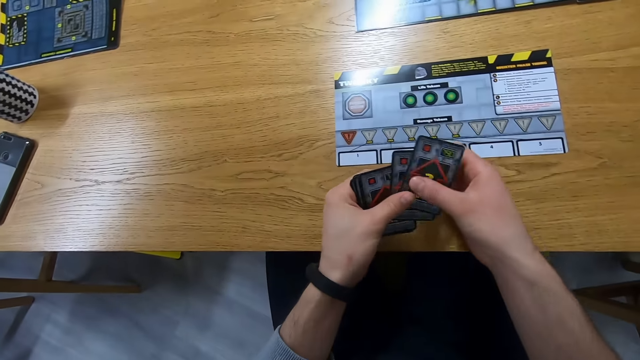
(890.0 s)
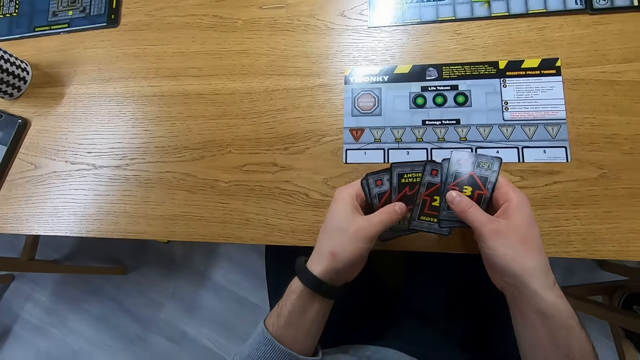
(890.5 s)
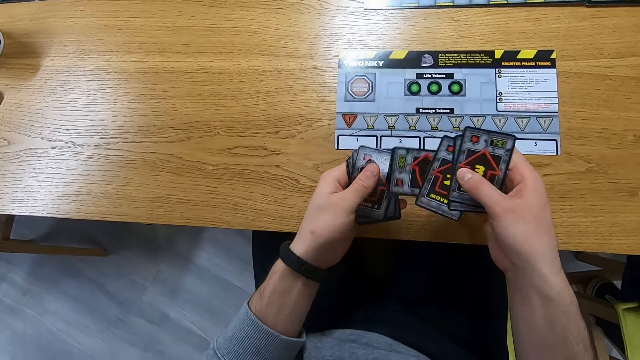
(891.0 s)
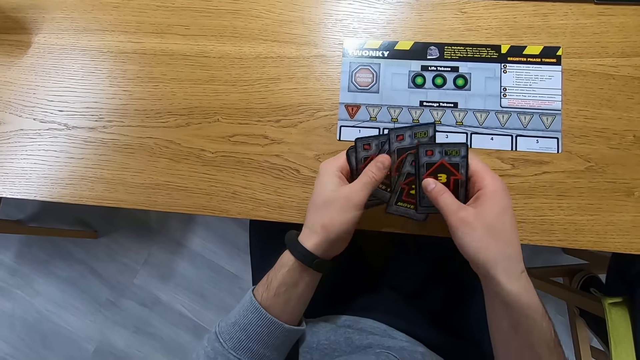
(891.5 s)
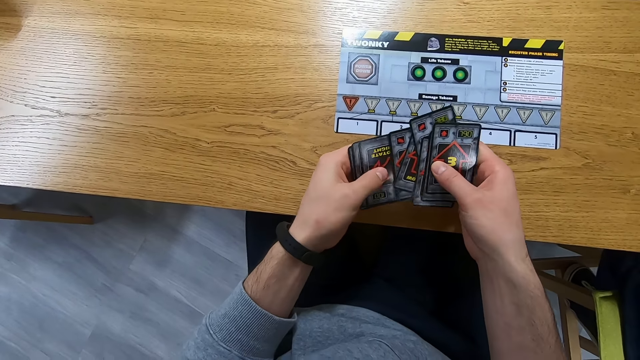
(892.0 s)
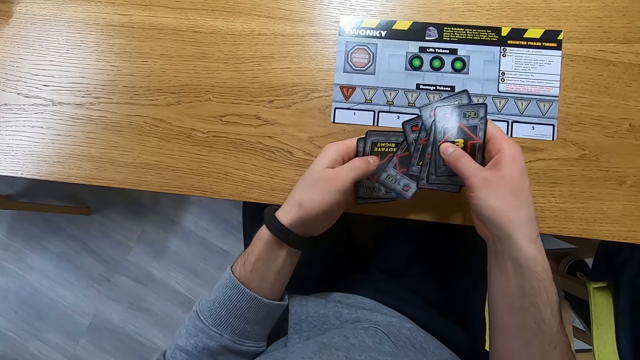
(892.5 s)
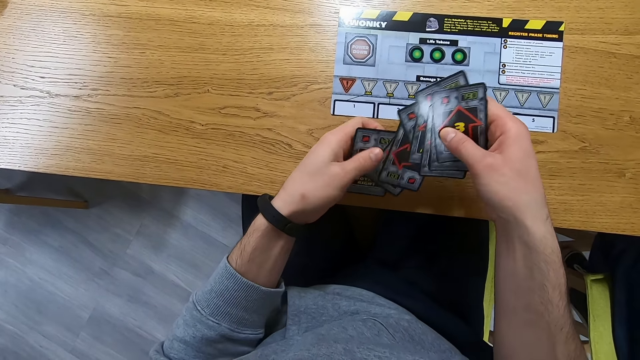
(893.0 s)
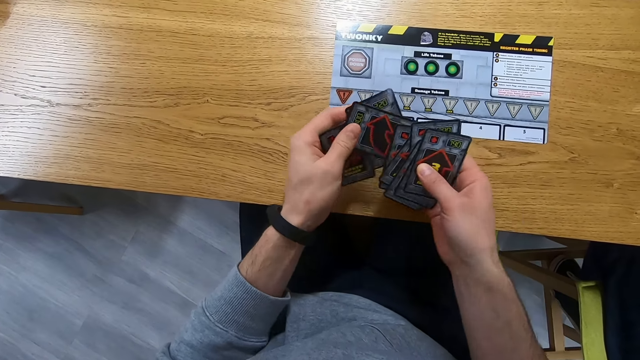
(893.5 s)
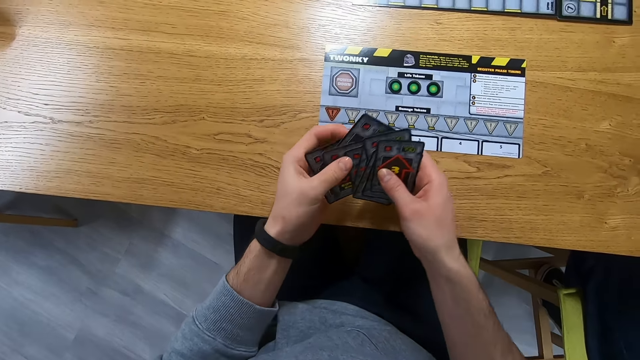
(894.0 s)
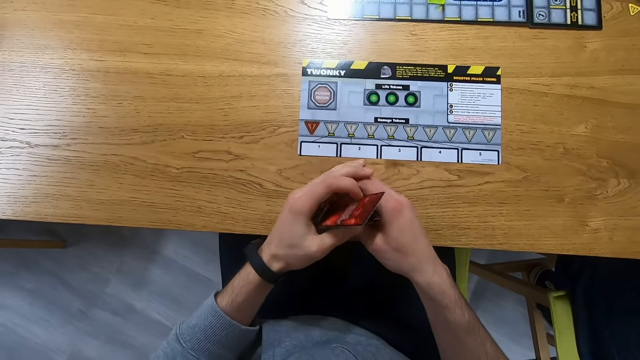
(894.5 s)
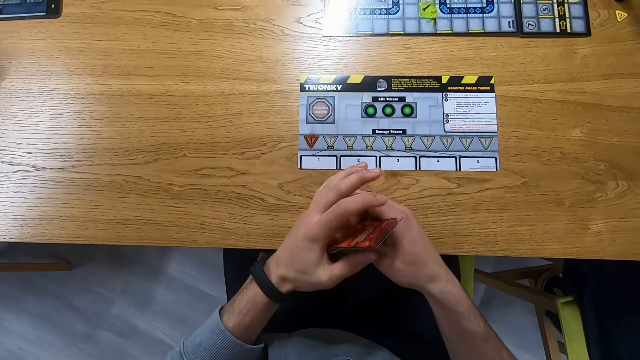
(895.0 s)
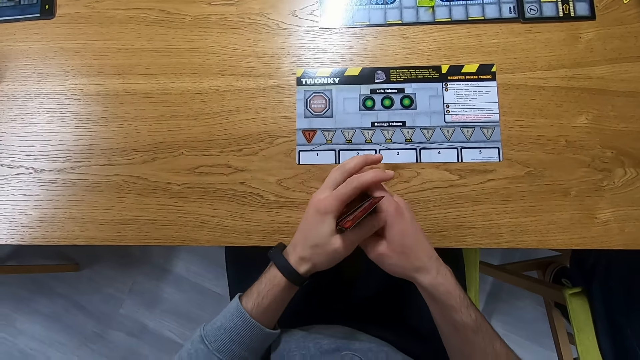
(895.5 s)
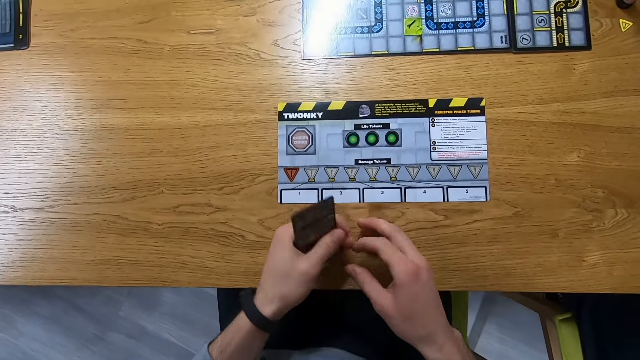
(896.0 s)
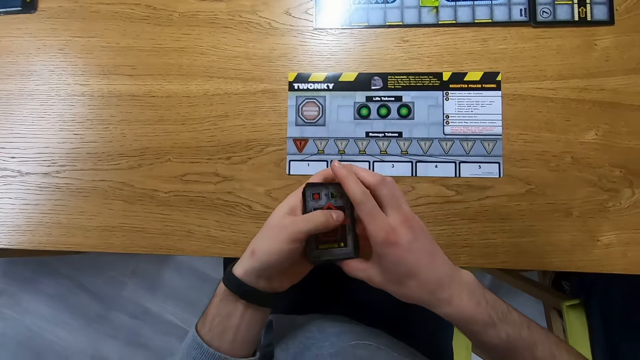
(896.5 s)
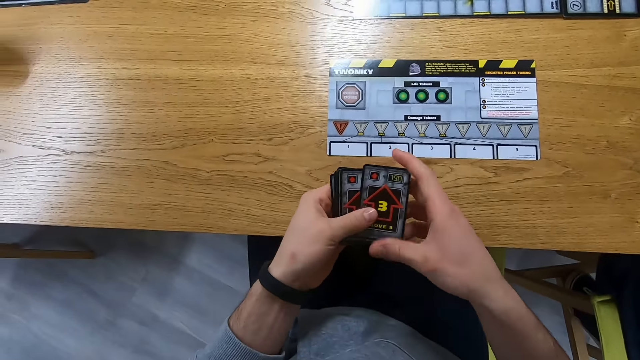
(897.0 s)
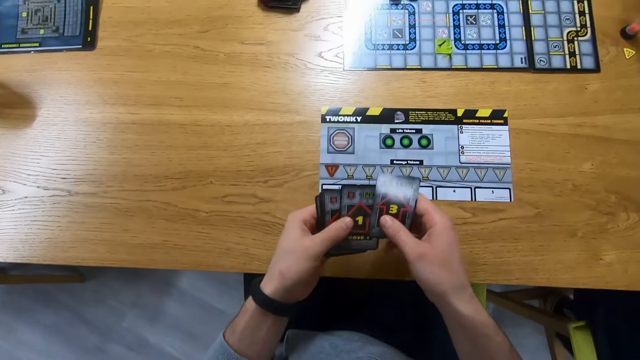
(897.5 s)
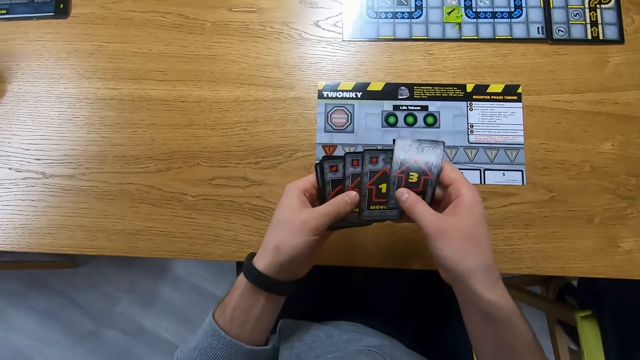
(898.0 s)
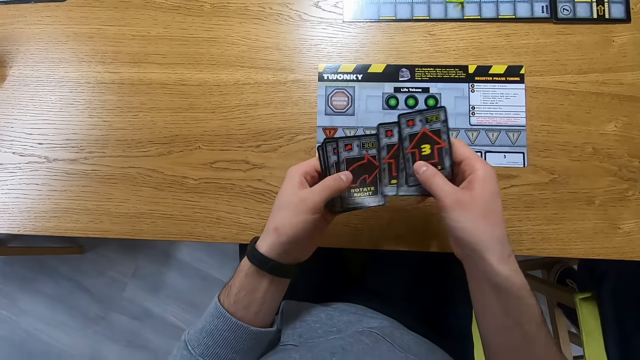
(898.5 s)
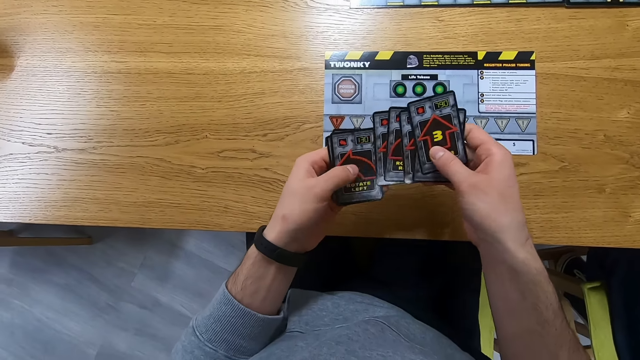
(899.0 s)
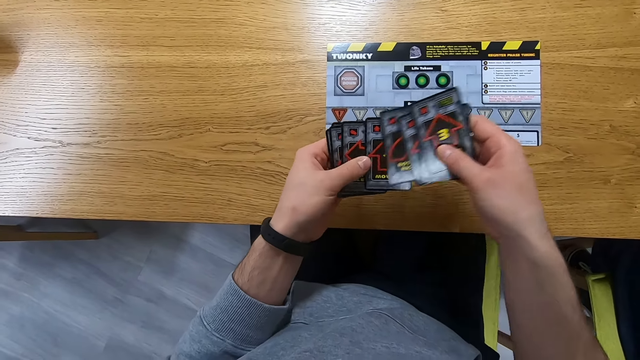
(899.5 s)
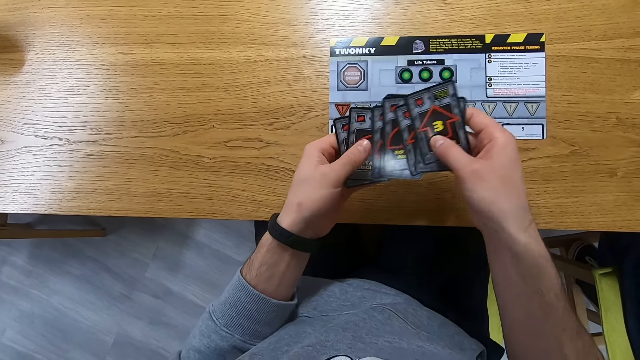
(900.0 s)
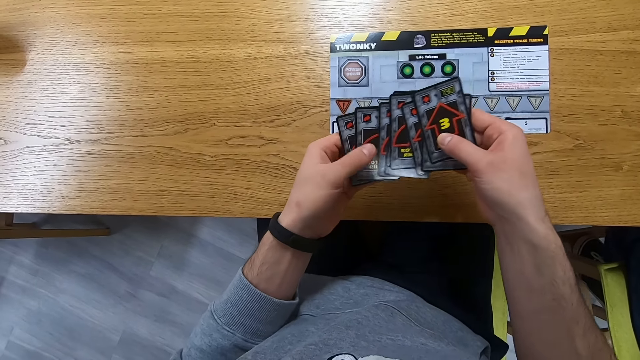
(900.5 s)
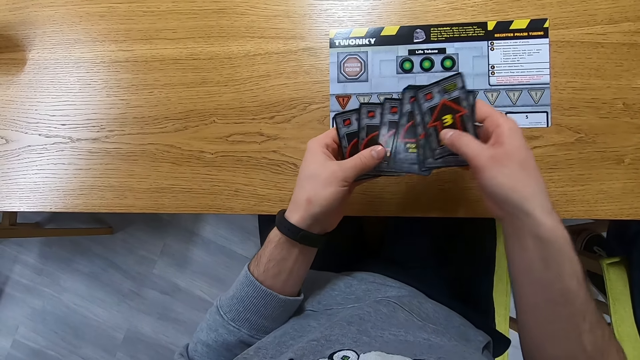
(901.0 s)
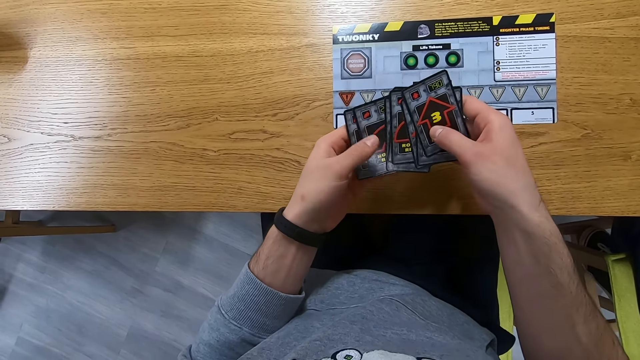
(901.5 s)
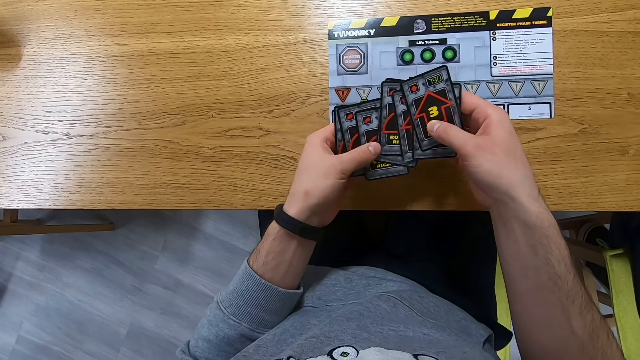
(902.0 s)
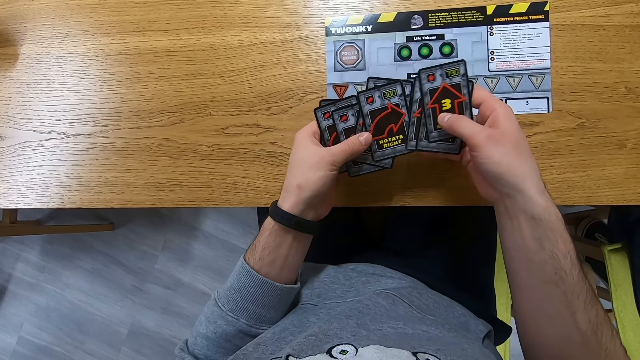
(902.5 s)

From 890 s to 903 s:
The camera wearer reshuffles the cards. They look at the cards. They arrange the cards. They align the cards. They reshuffle the cards. They look at the cards.

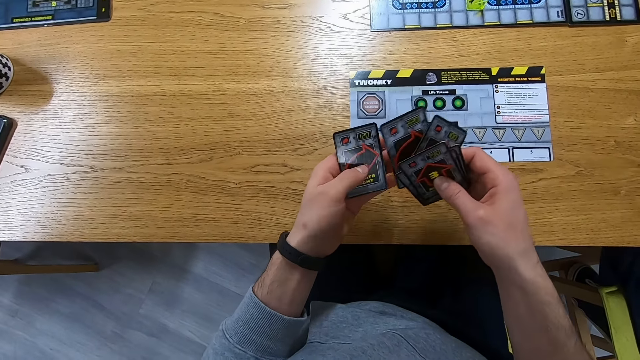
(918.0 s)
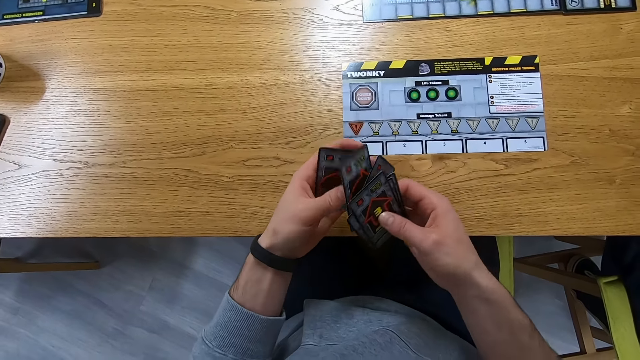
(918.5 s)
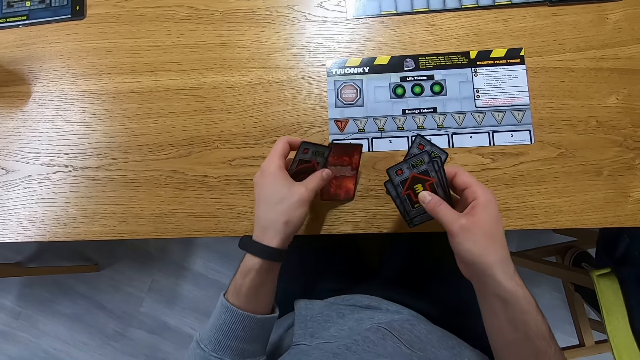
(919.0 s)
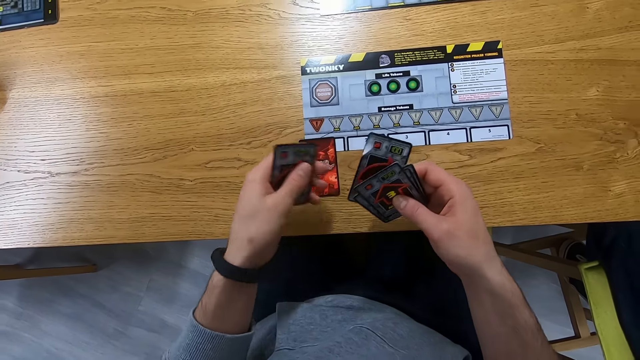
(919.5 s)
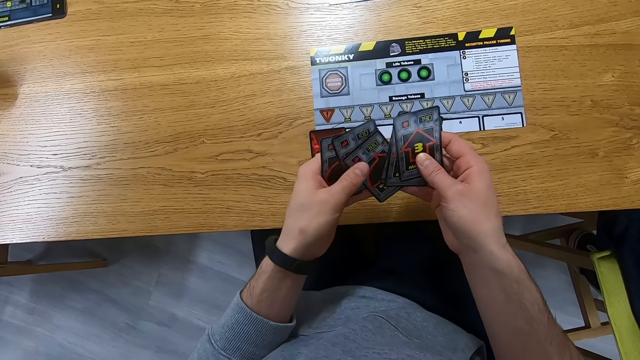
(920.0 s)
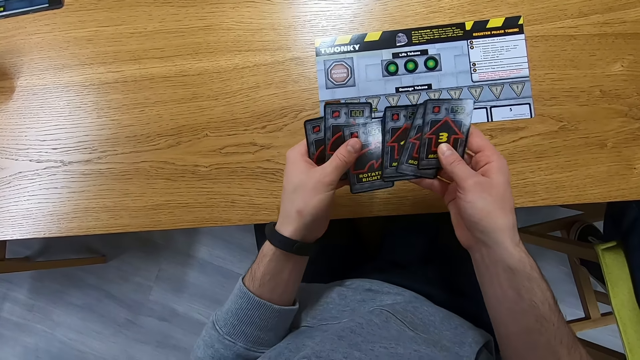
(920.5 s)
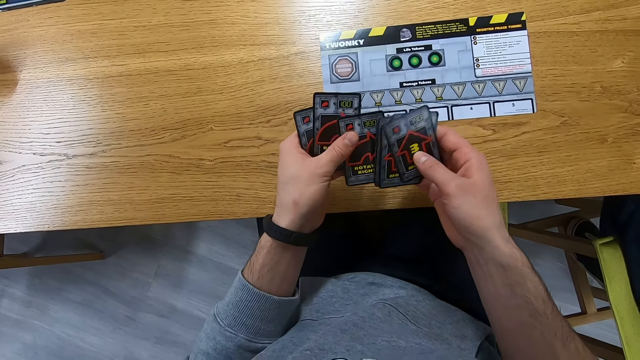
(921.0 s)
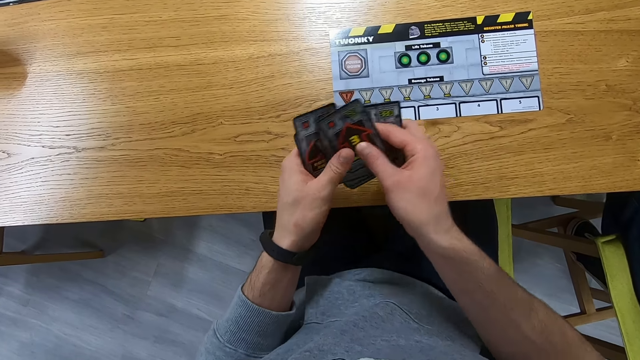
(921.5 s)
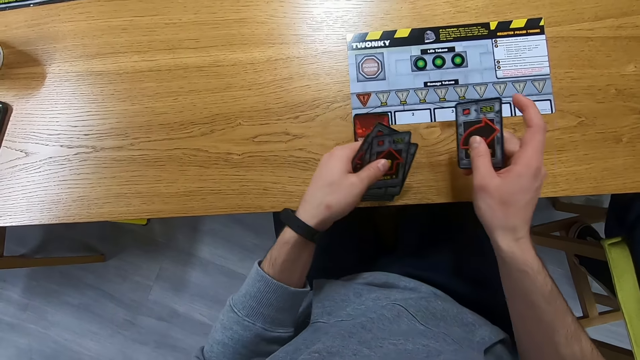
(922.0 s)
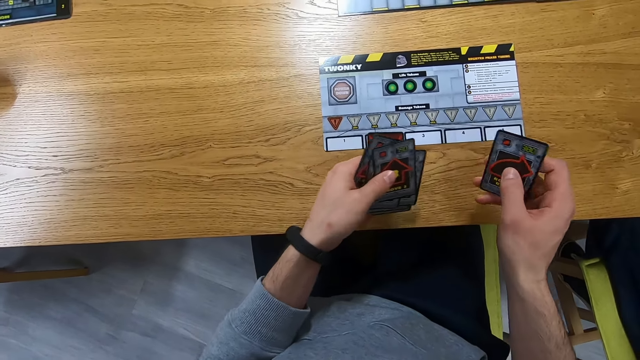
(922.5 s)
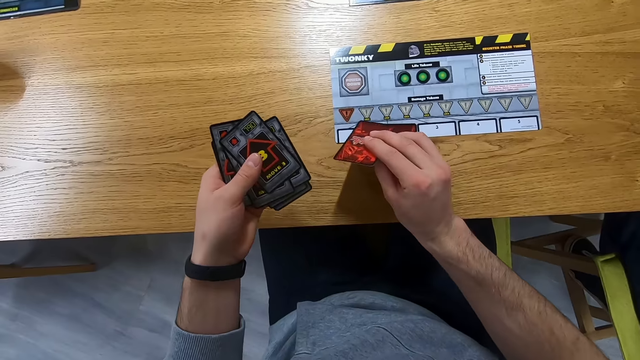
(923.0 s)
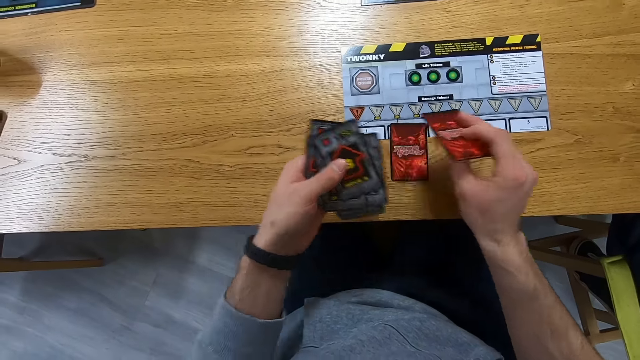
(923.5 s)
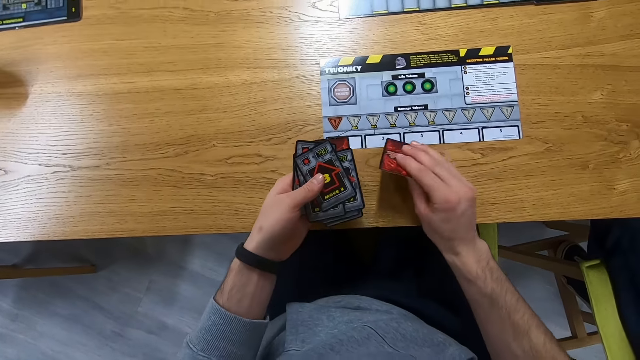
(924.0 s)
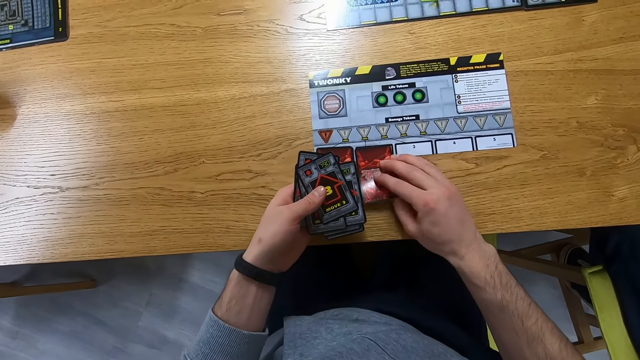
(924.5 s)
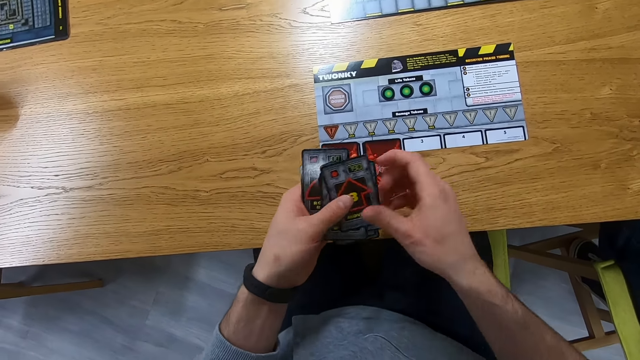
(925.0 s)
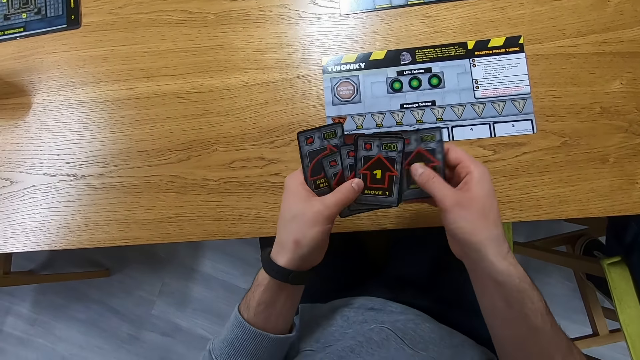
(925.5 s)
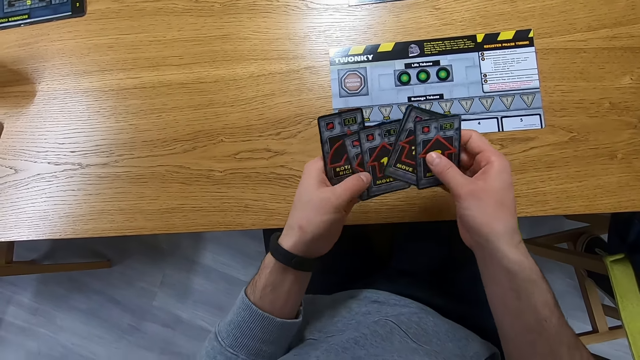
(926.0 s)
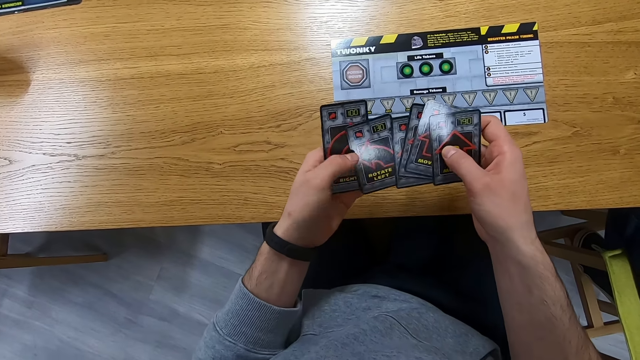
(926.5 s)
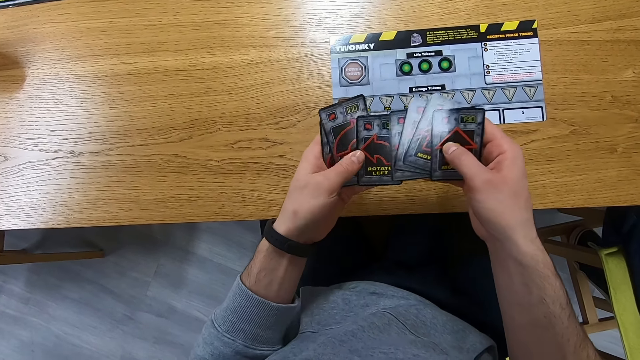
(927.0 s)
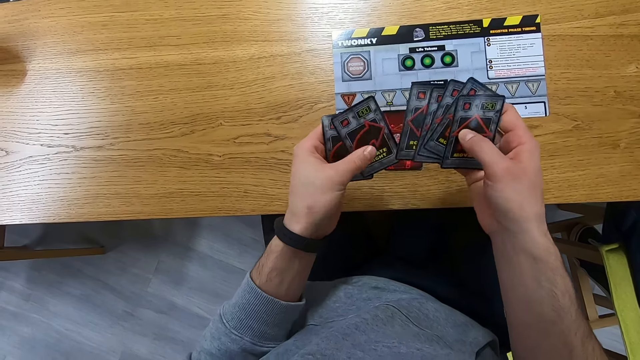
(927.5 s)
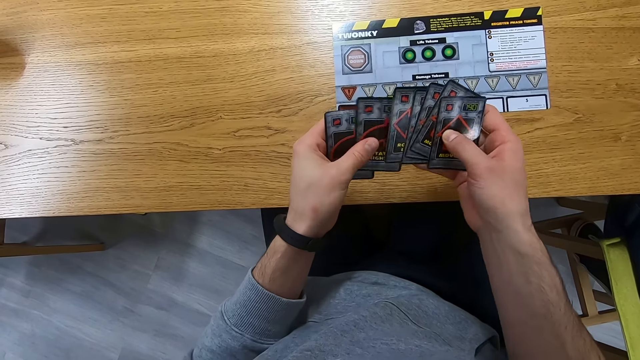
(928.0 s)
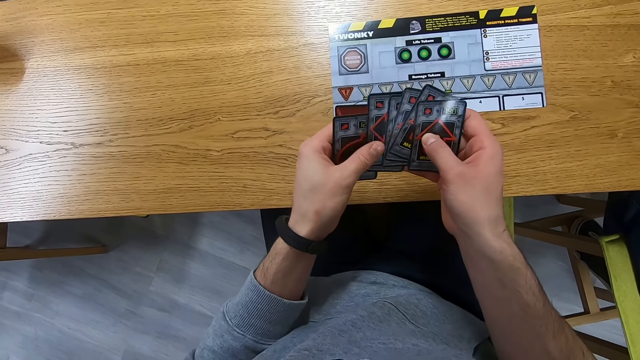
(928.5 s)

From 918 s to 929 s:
The camera wearer places a card on the game board. They look at the cards. They hold the cards. They move a card on the game board. They place a card on the game board. They move the cards on the game board. They look at the cards. They reshuffle the cards.
